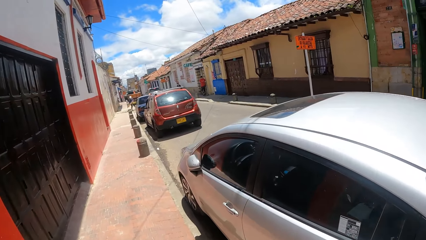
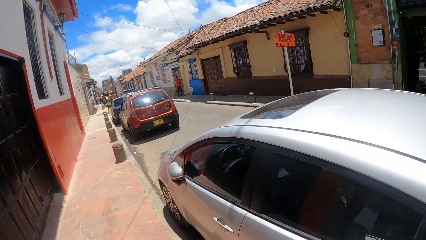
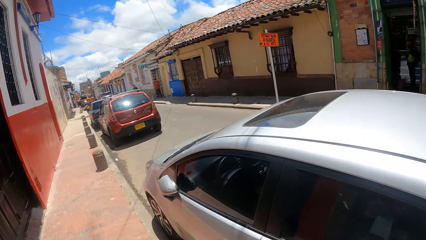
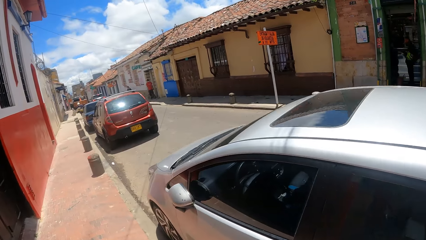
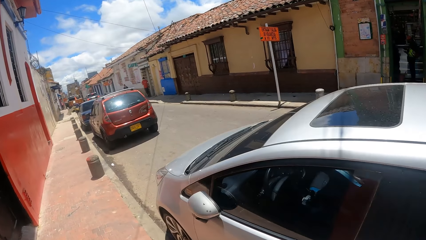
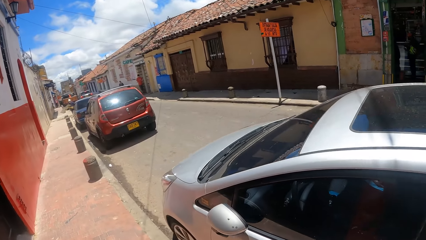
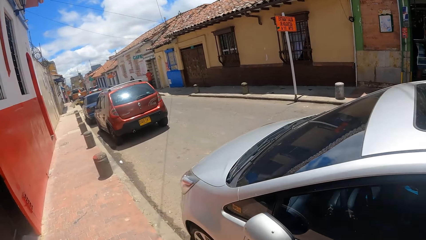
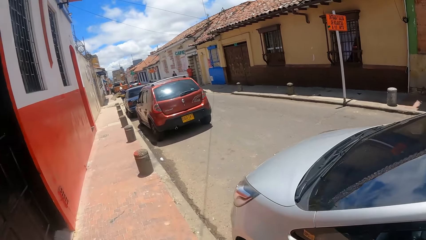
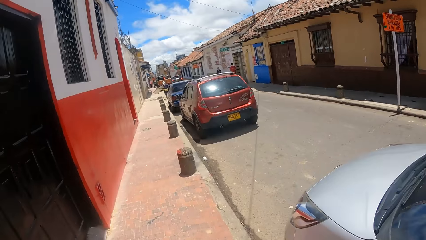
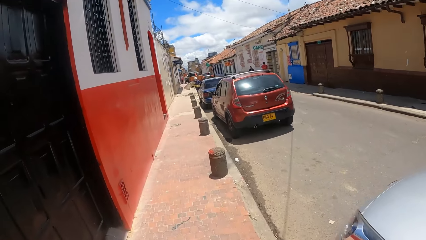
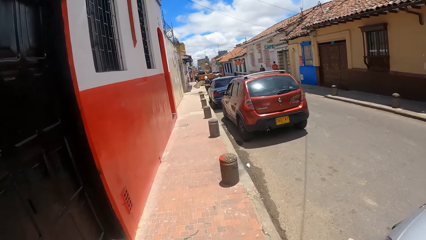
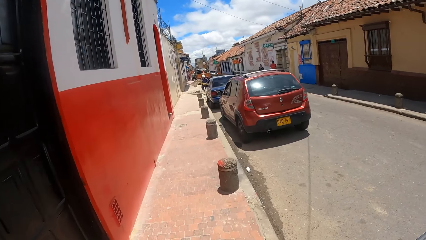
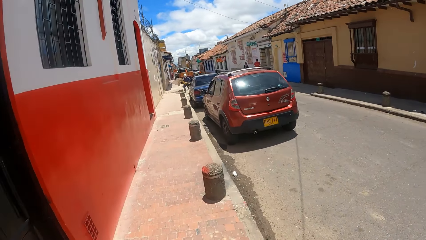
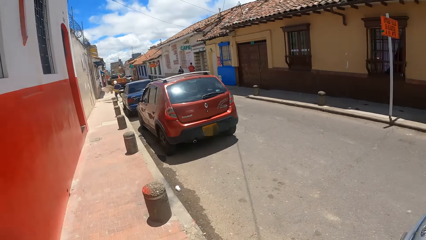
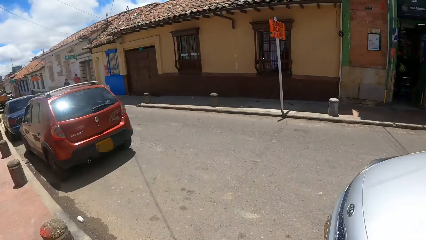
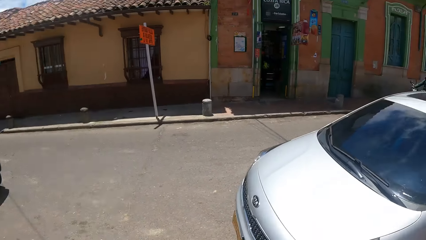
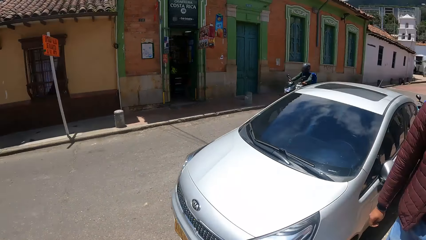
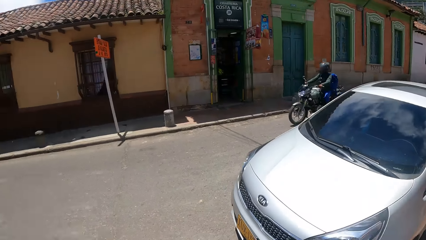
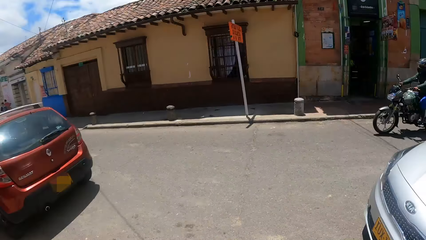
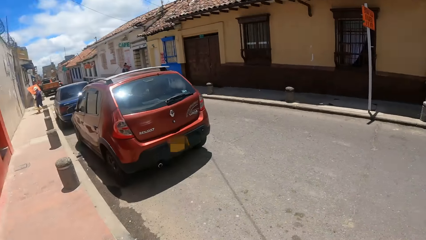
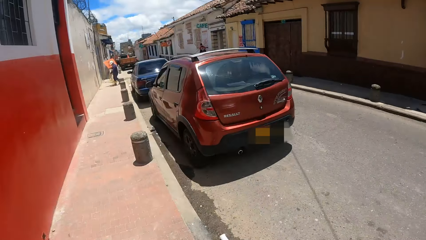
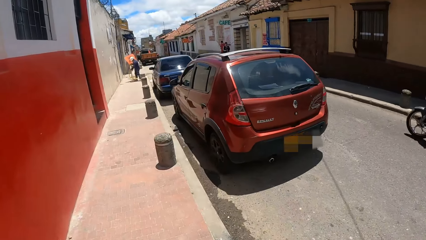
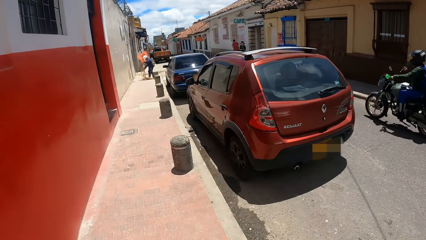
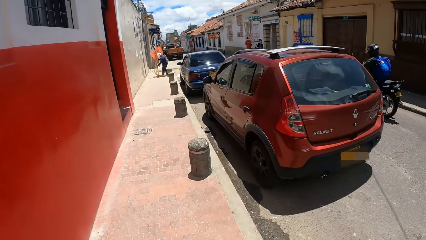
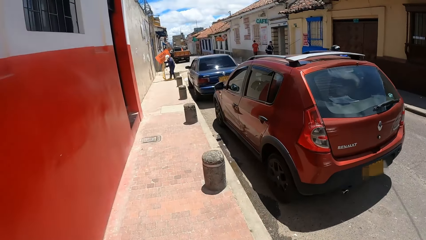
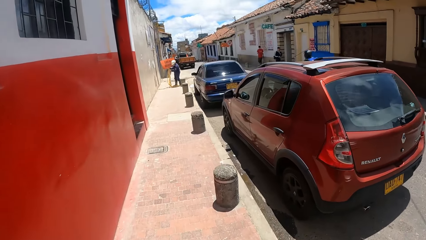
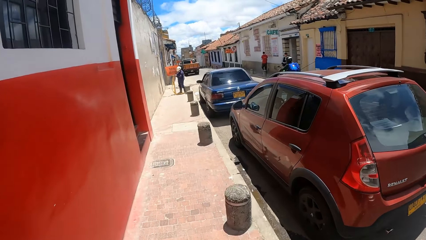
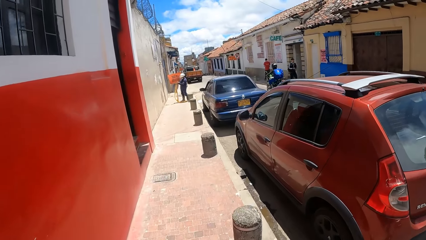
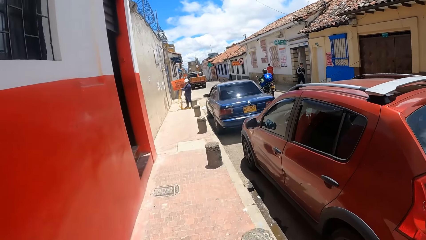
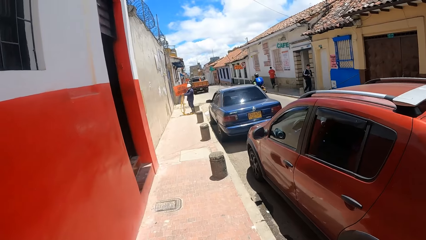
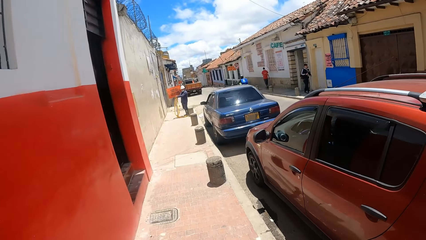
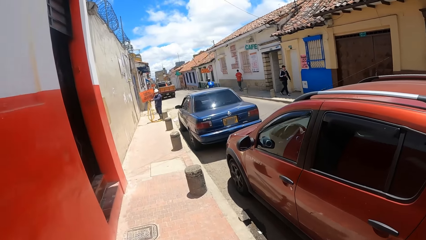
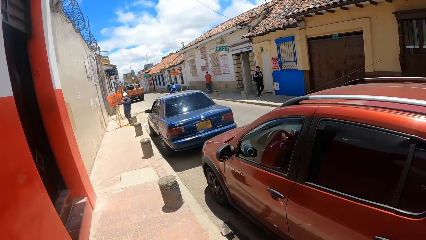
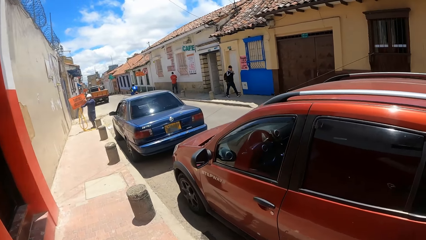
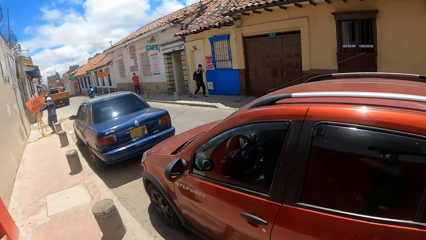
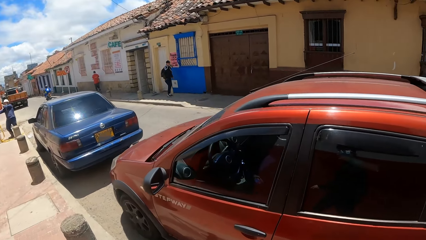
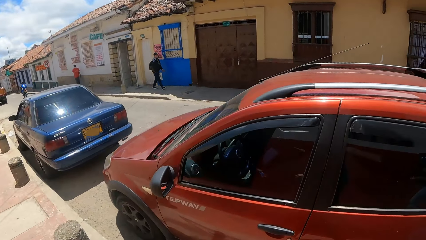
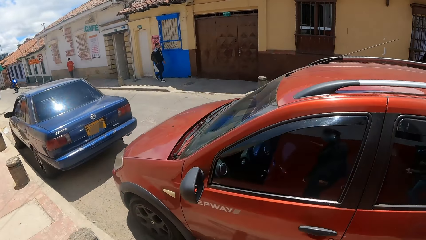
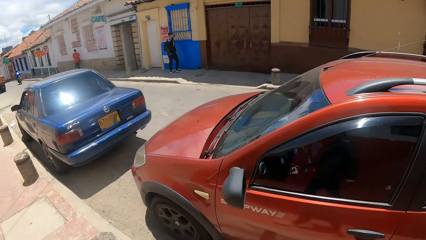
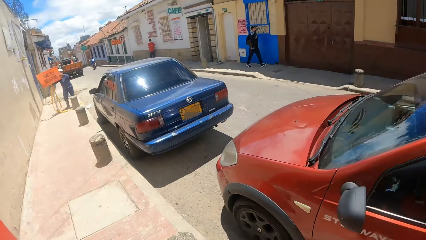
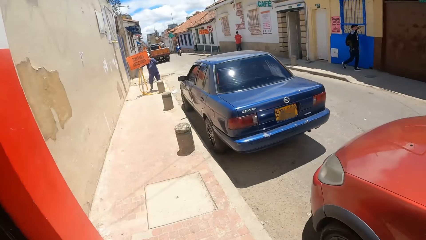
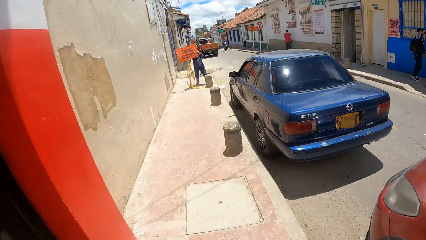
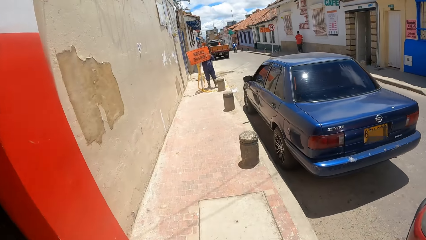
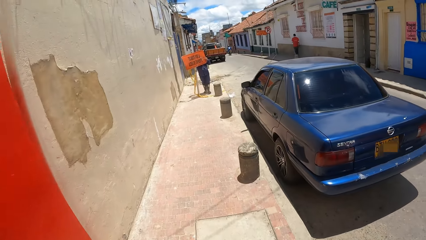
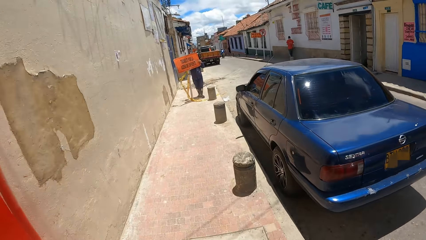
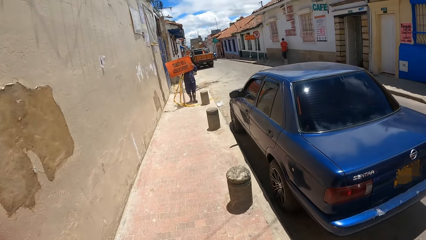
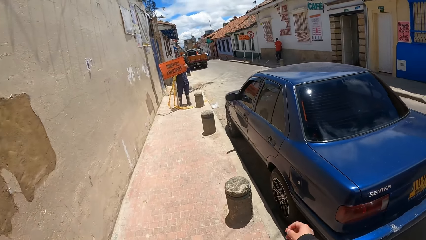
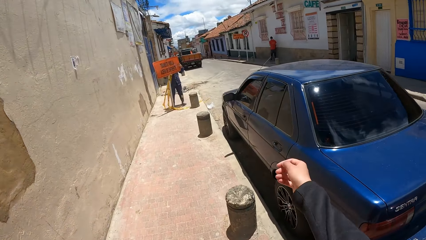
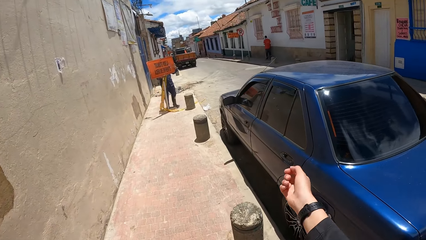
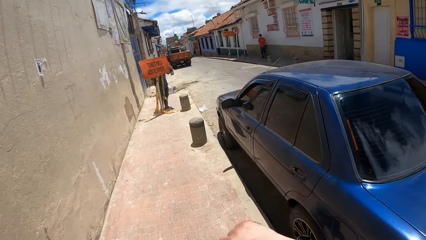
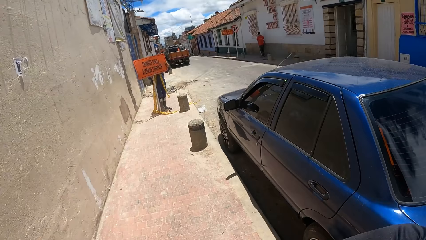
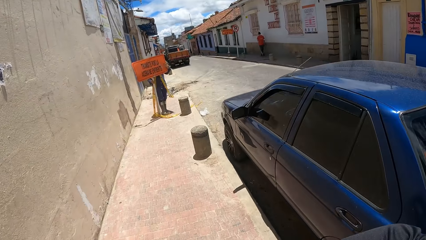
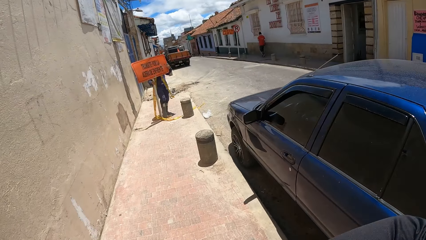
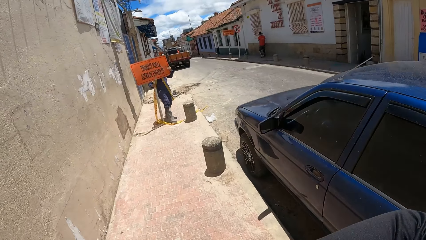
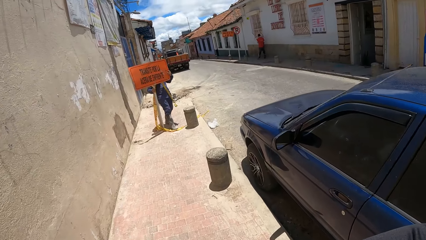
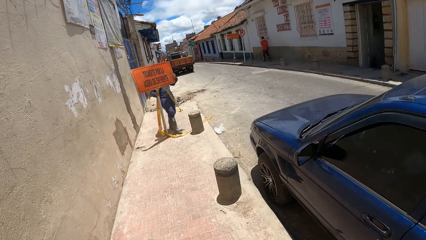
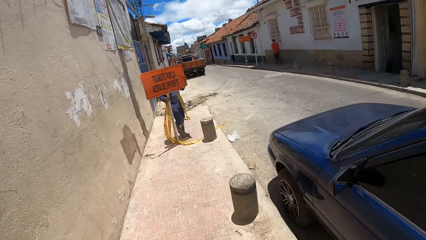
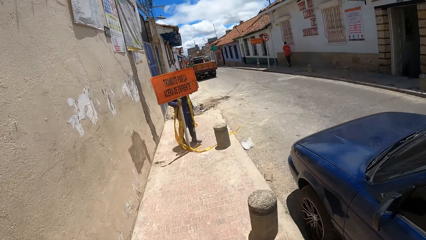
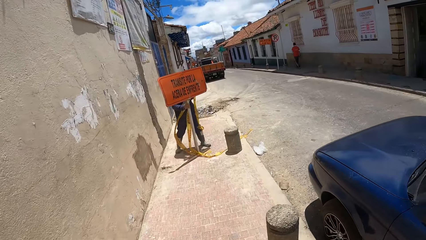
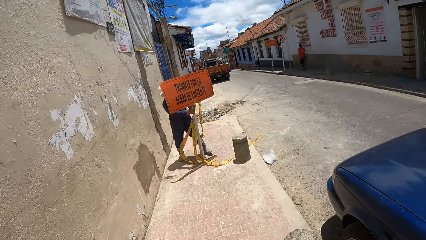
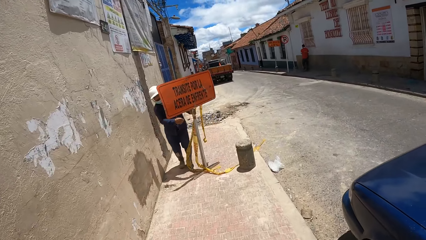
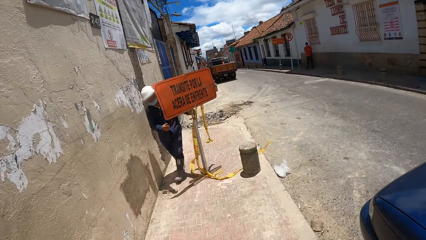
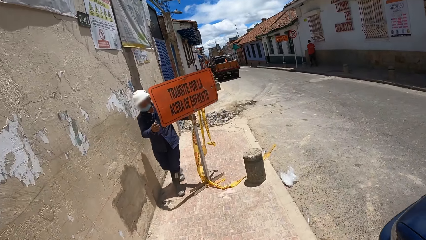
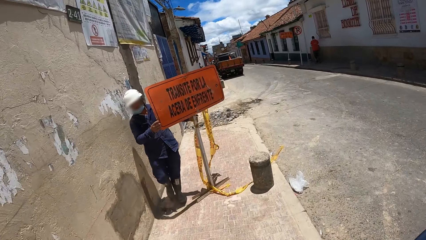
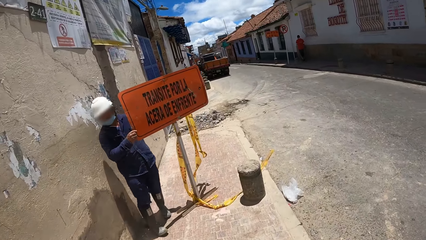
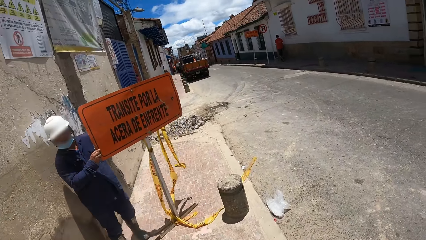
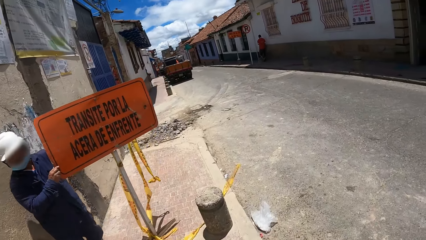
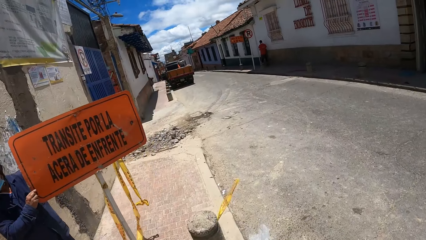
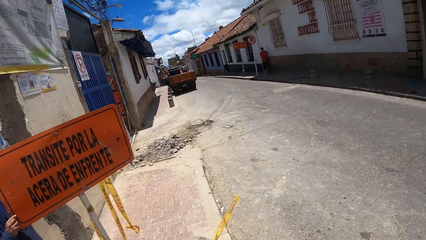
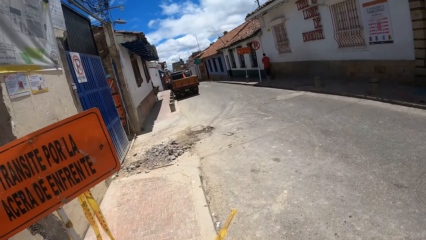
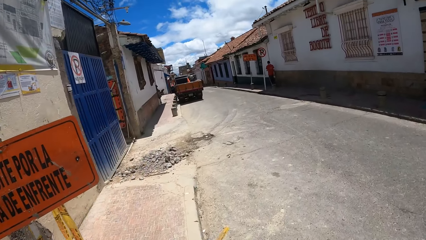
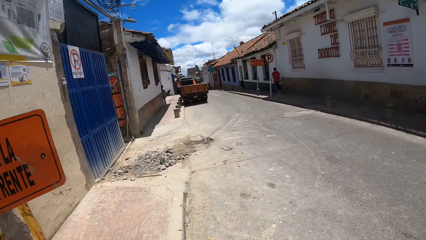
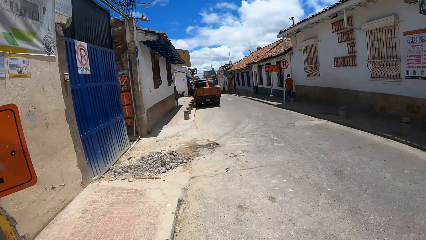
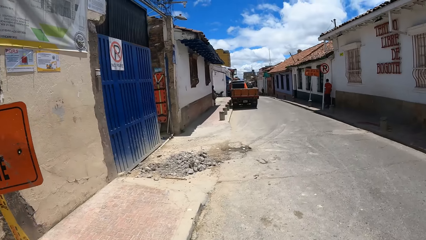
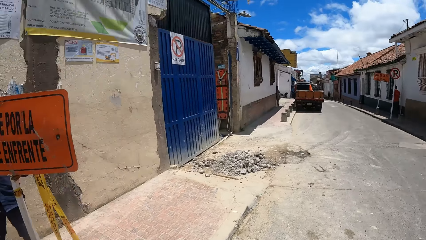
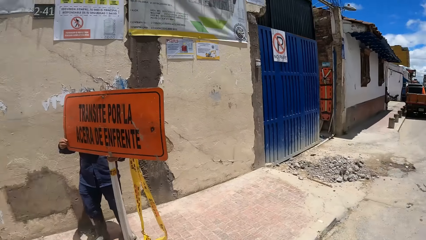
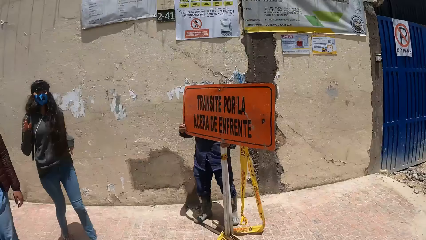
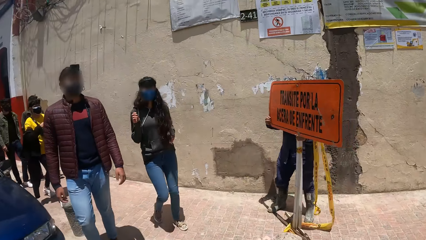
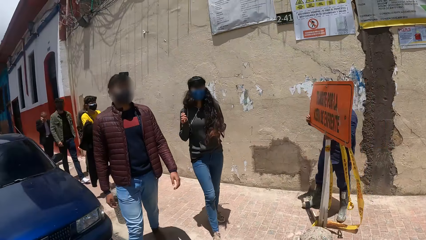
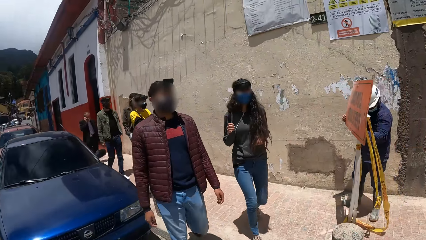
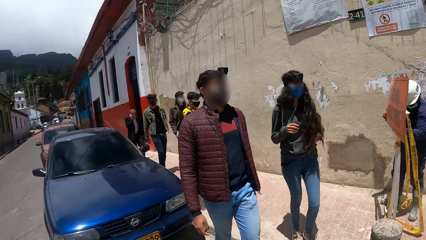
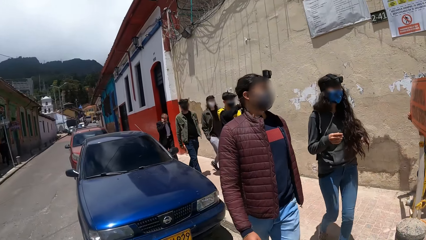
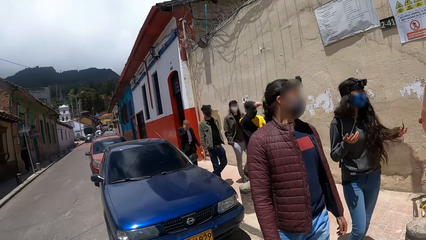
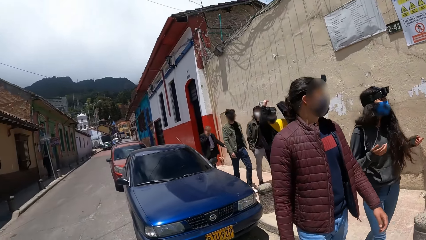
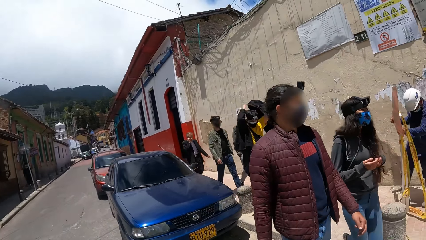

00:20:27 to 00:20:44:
The camera wearer looks around. They walk along the sidewalk. They look around.
